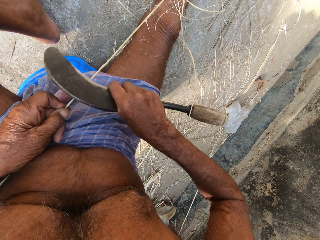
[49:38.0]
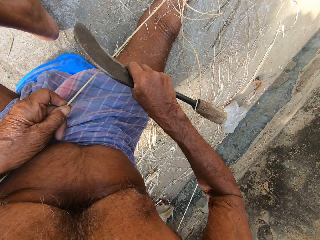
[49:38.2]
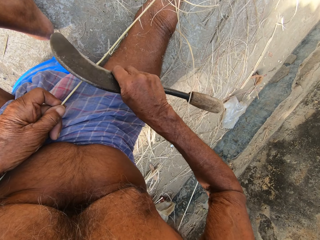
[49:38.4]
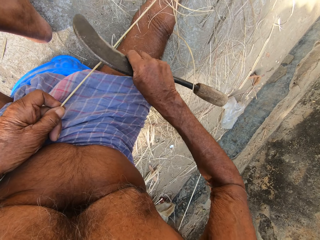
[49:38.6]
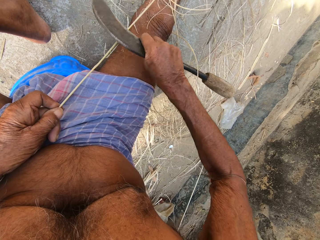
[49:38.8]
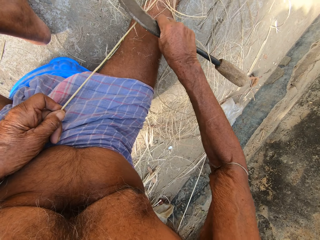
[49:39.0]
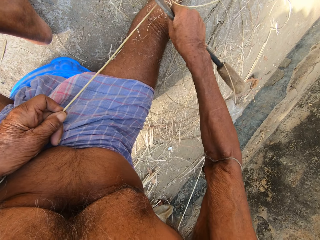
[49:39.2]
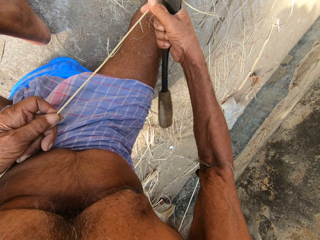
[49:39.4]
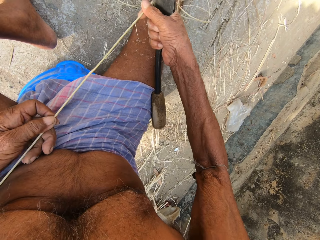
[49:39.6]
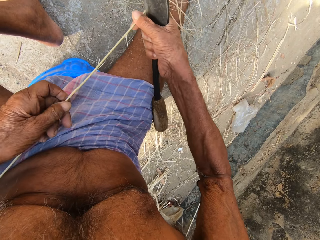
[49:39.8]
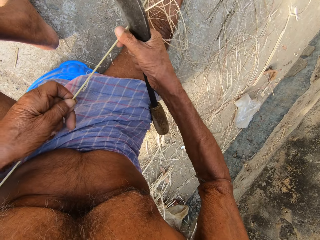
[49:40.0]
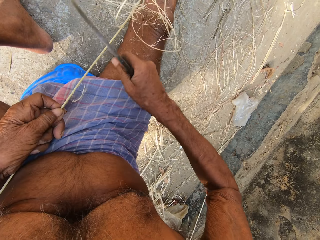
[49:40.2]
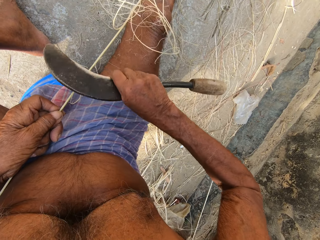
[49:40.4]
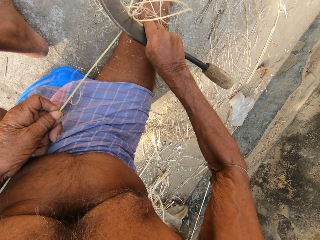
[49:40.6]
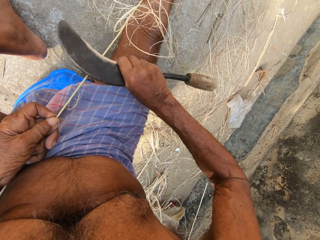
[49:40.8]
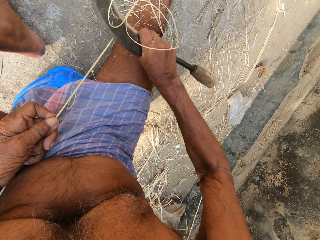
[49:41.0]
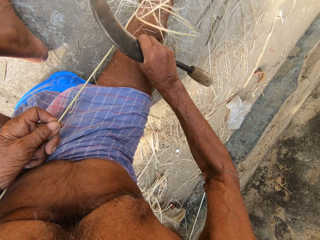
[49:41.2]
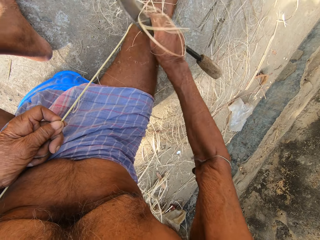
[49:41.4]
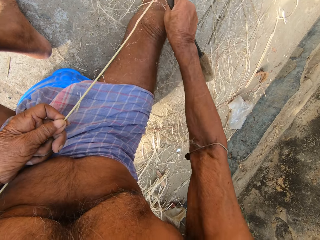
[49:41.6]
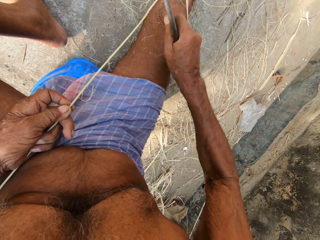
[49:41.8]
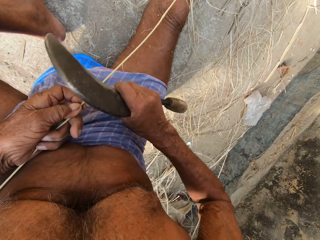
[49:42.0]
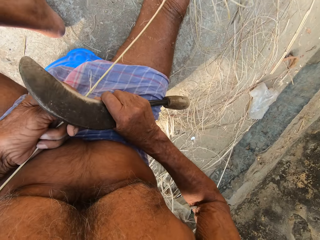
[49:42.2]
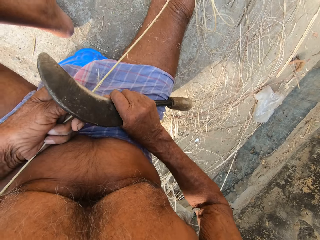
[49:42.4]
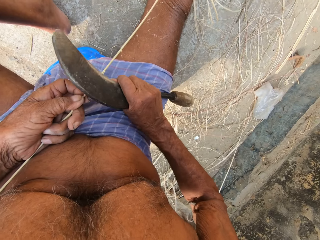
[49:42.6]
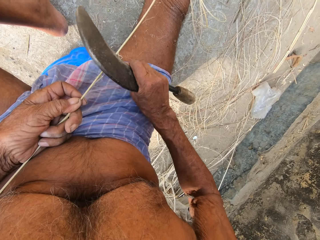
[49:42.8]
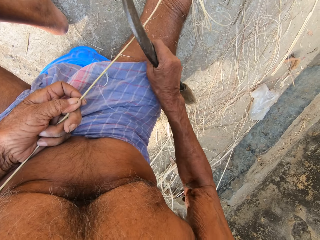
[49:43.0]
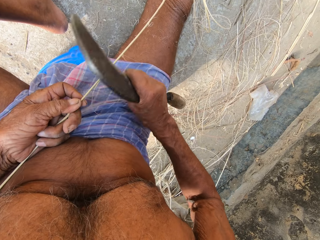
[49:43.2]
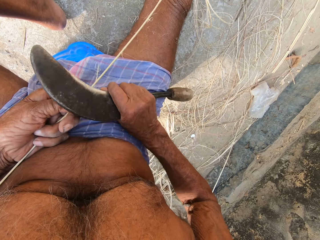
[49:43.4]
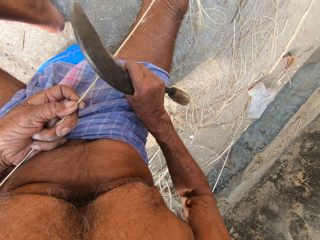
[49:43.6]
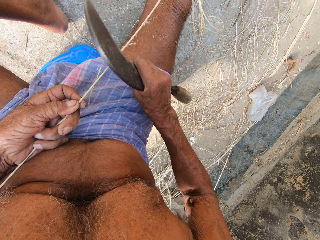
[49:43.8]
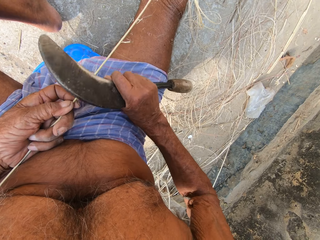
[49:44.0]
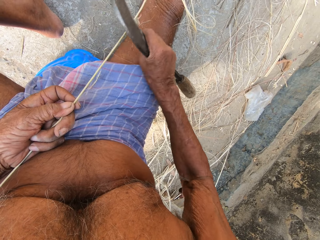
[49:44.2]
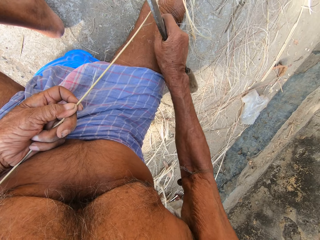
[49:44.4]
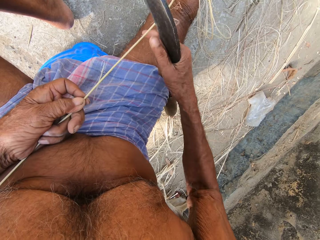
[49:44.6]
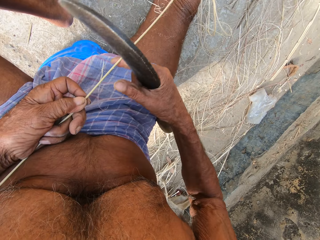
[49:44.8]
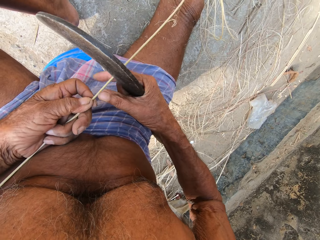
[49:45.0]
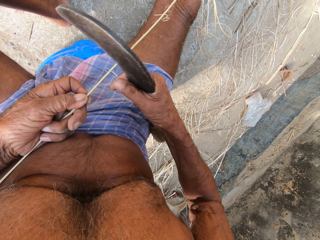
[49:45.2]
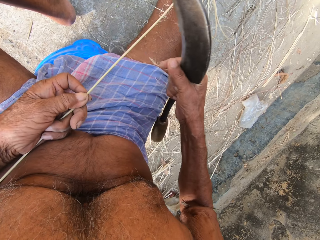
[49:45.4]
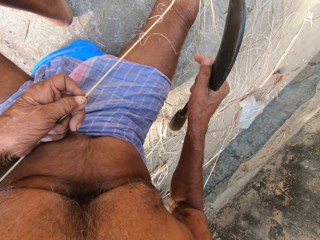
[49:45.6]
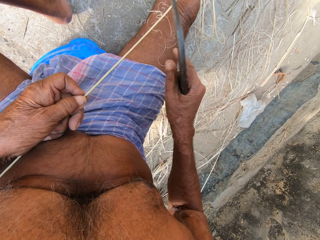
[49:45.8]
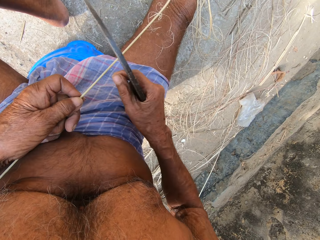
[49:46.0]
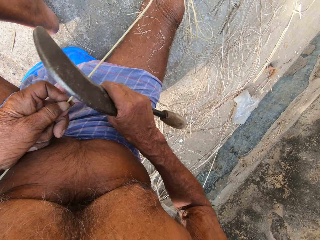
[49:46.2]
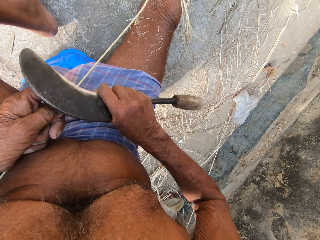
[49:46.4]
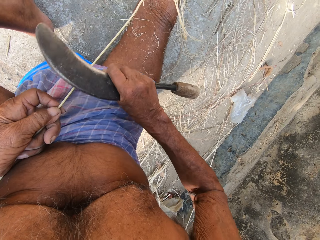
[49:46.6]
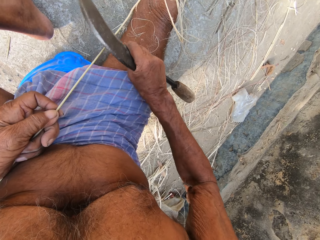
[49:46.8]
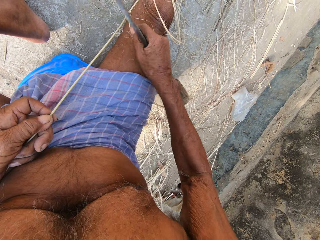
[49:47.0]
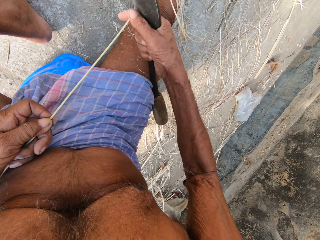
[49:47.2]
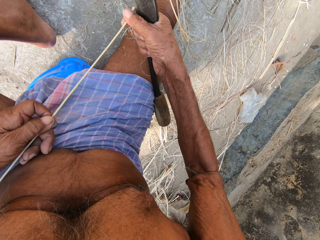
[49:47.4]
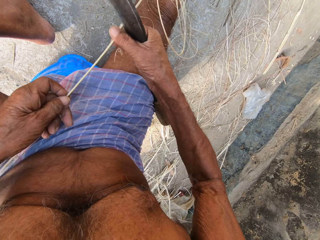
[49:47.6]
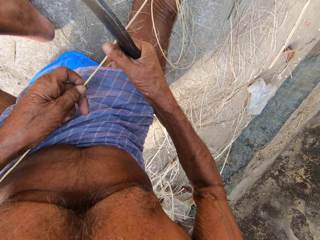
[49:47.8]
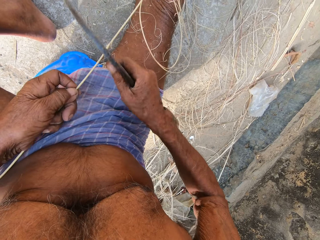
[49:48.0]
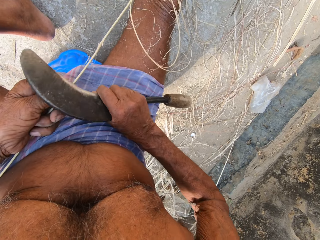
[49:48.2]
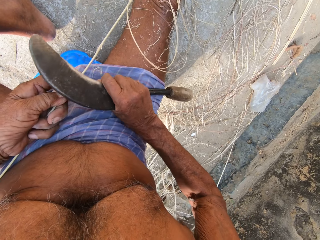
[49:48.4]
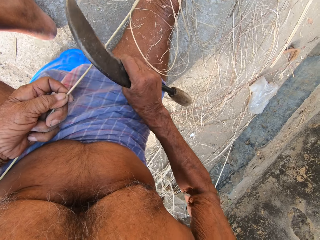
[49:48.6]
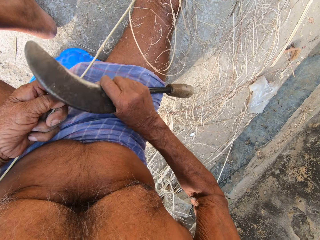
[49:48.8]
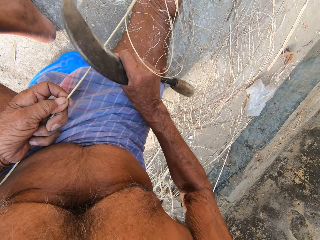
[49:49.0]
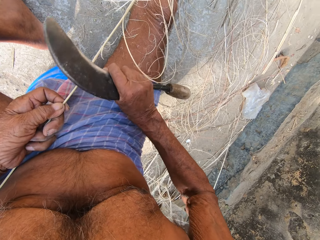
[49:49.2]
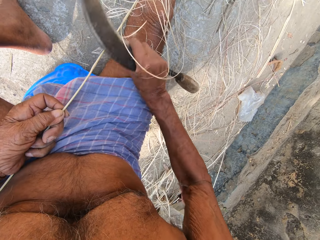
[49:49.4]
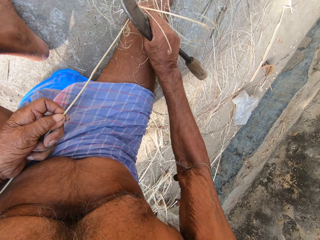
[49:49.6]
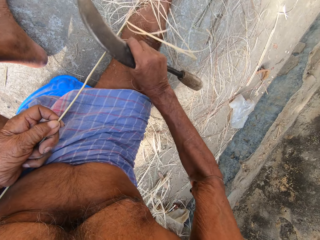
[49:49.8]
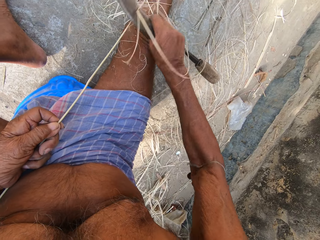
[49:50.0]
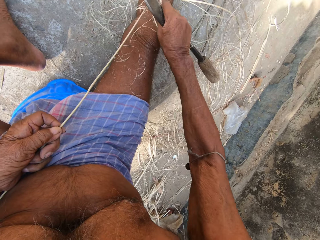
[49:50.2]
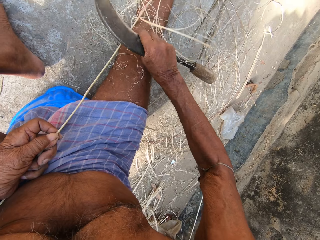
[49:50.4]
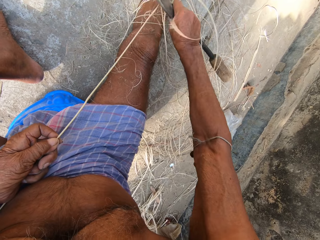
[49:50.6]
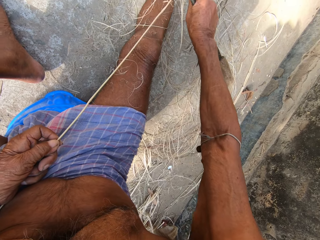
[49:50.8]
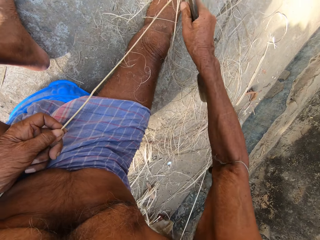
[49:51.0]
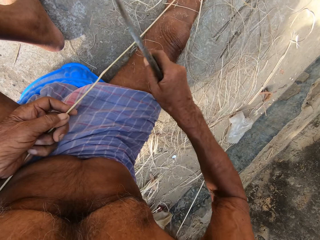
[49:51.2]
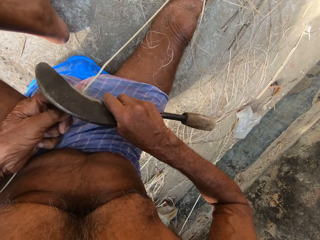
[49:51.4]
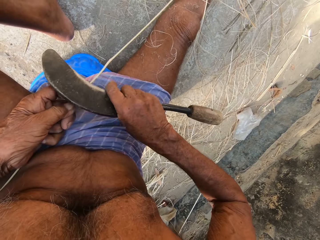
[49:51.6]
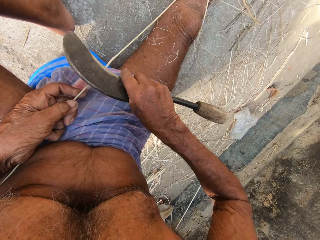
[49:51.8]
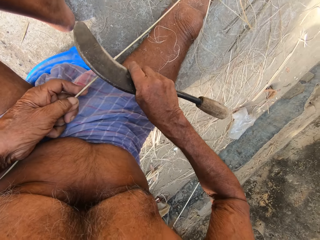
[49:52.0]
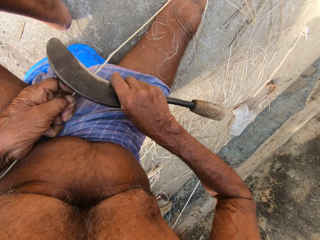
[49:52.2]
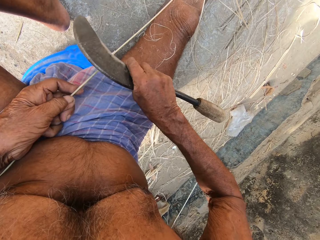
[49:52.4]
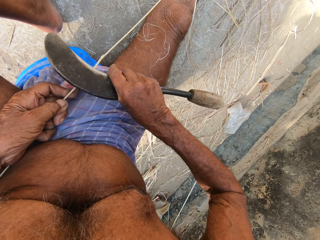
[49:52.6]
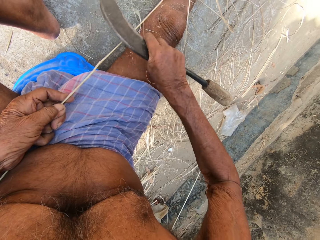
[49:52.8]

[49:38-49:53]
The camera wearer scrapes the bamboo strip in his left hand with the sickle in his right hand. He pulls up the bamboo strip in his left hand with his right hand. He scrapes the bamboo strip in his left hand with the sickle in his right hand.

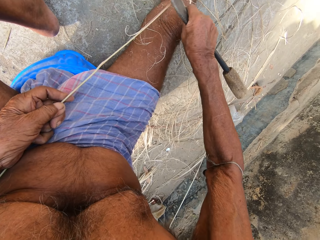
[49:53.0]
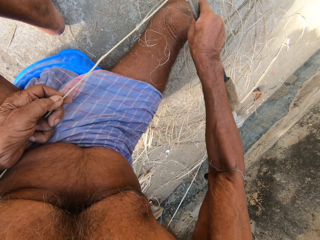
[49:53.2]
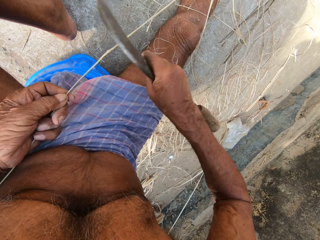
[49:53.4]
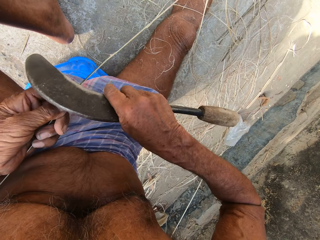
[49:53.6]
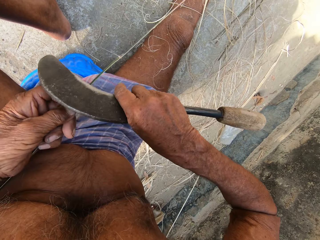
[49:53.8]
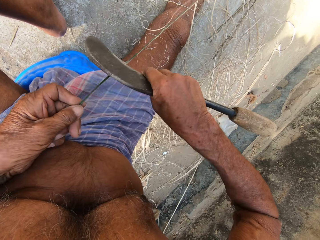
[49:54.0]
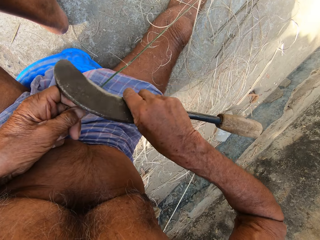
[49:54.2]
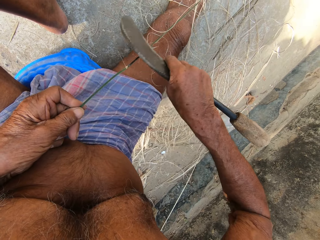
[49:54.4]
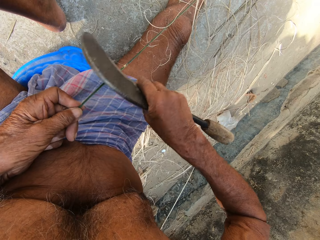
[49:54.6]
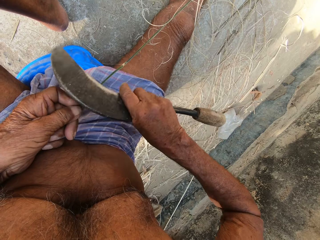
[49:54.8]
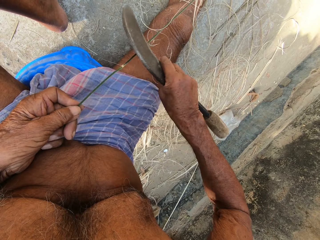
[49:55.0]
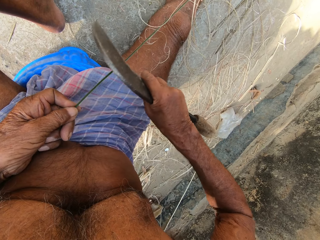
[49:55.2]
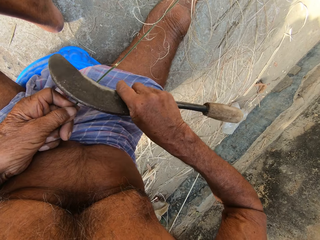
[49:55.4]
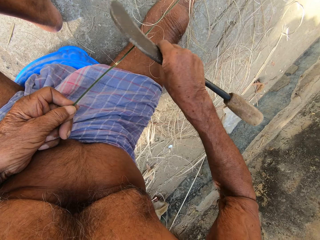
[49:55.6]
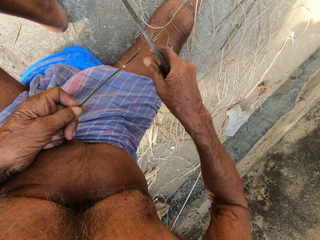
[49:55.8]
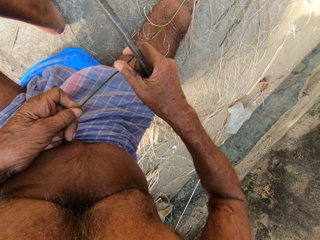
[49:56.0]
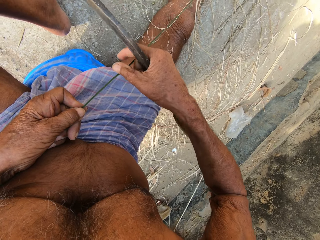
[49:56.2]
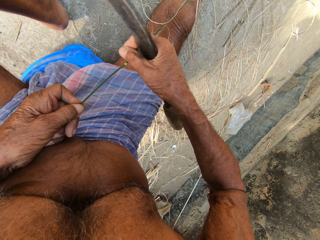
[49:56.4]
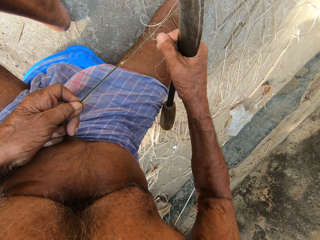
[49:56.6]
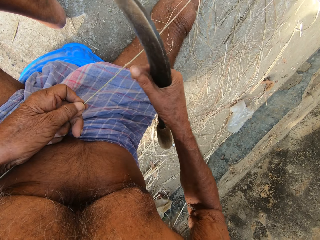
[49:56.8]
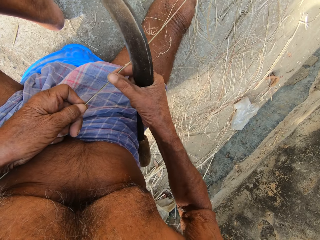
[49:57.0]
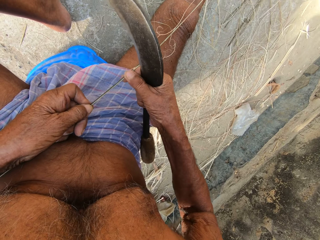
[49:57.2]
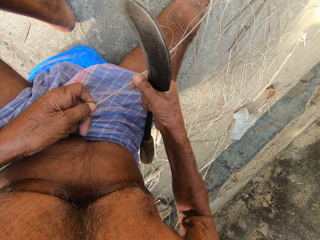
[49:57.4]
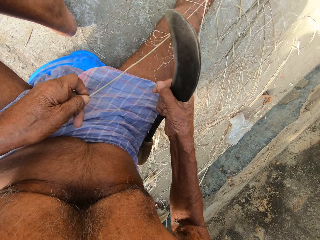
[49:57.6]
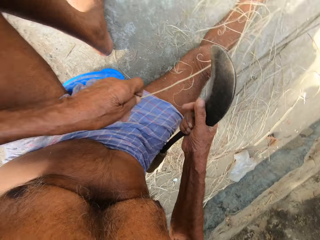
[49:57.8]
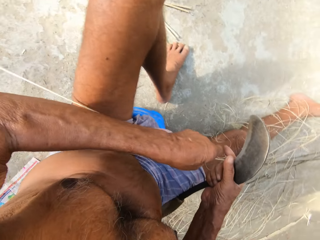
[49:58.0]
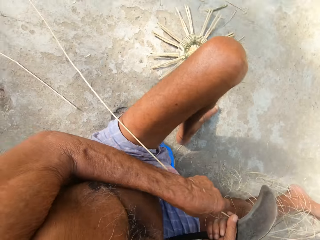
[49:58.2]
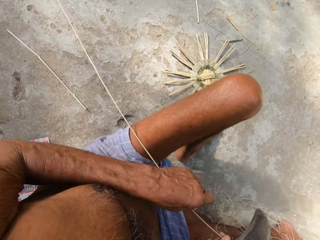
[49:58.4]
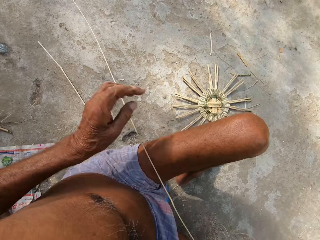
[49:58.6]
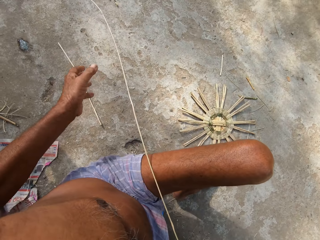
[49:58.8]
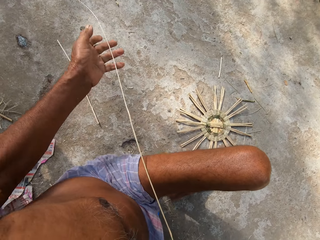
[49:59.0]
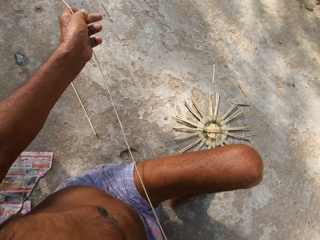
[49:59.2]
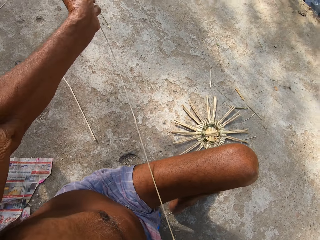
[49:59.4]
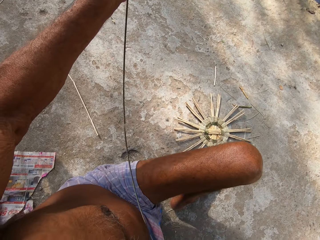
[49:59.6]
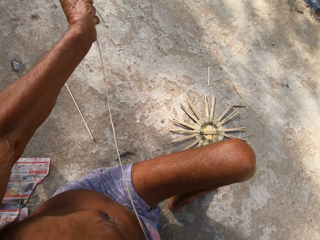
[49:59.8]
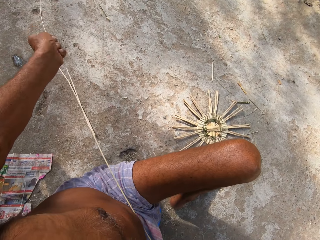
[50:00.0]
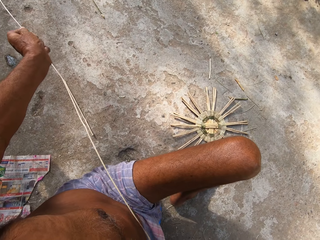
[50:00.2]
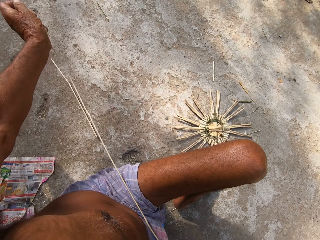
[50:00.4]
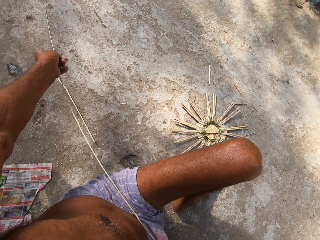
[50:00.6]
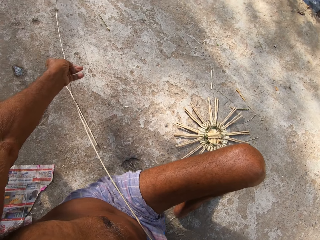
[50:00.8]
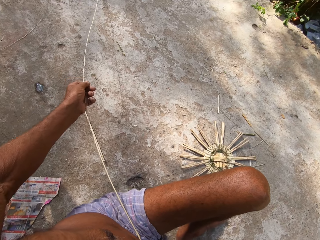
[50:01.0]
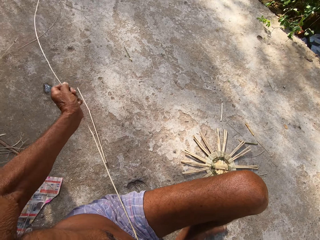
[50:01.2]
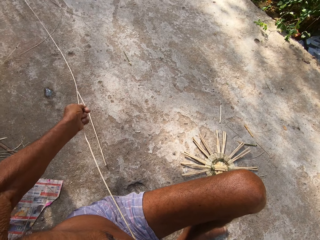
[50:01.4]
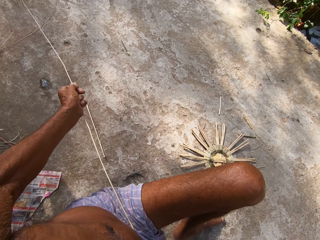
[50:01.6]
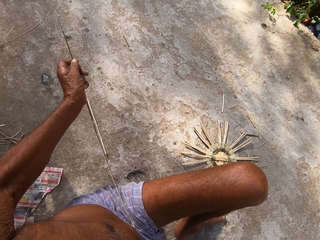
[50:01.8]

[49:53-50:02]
The camera wearer pulls strands from the bamboo strip in his left hand with his right hand. He holds the bamboo strip with his right hand. He drops the bamboo strip on his lap with his left hand. He shakes the bamboo strip with his left hand.
